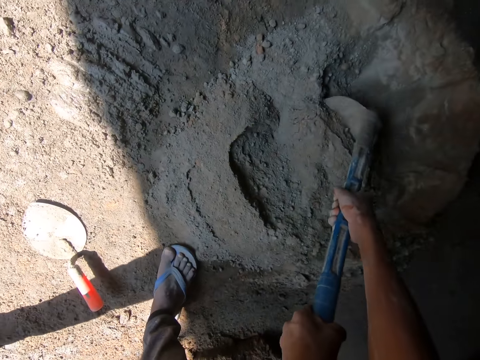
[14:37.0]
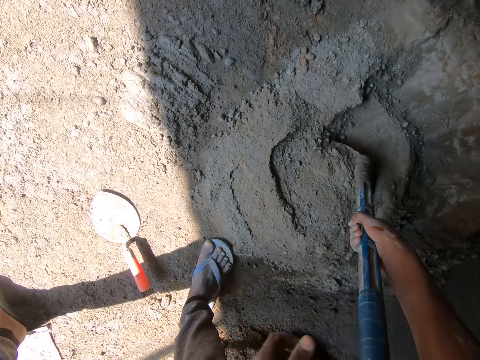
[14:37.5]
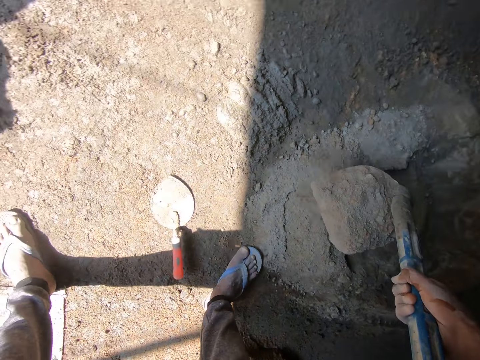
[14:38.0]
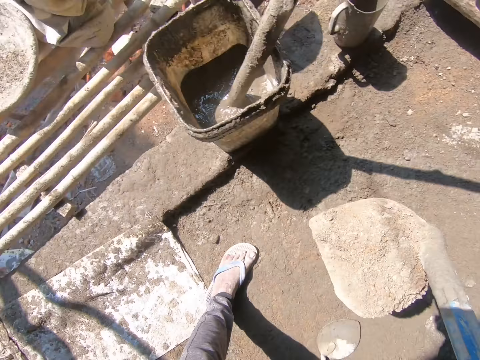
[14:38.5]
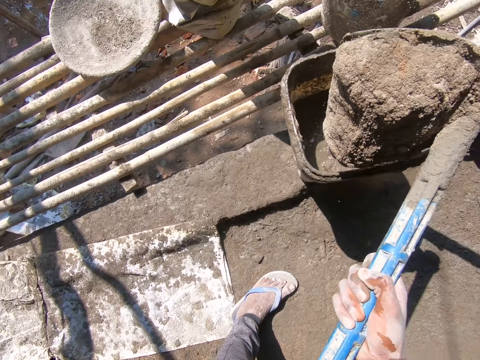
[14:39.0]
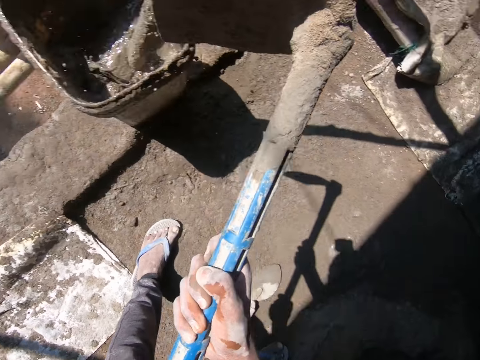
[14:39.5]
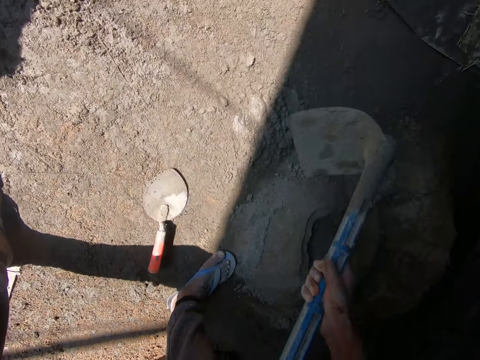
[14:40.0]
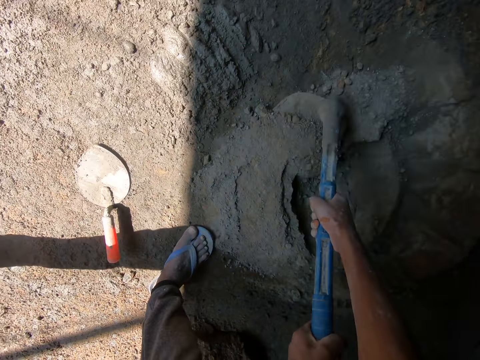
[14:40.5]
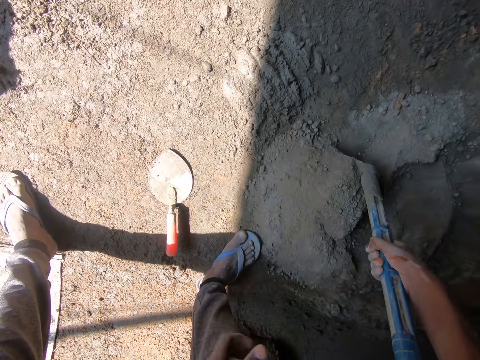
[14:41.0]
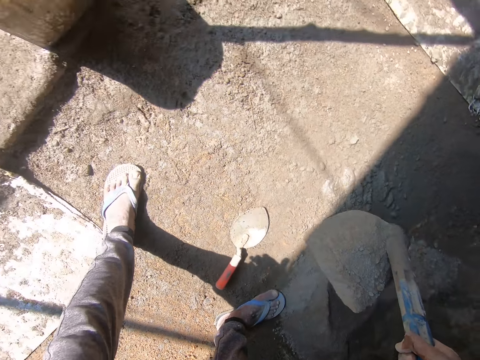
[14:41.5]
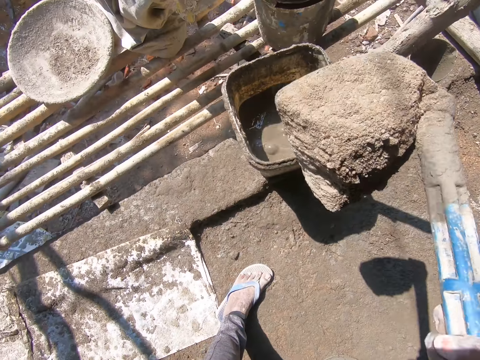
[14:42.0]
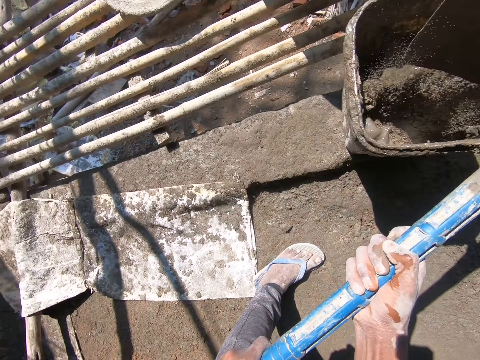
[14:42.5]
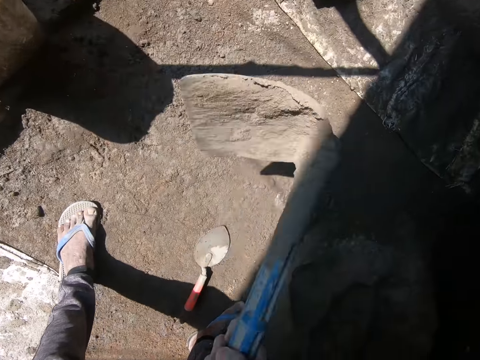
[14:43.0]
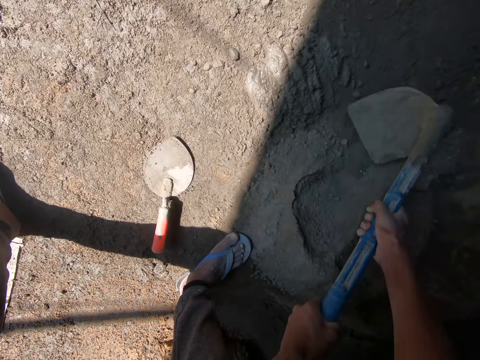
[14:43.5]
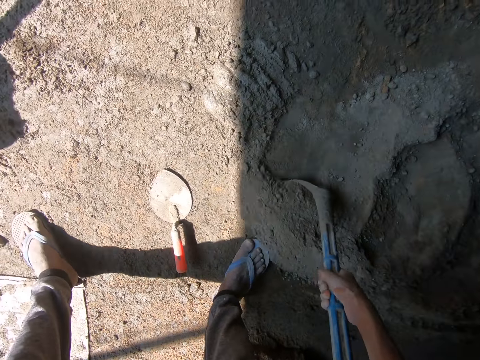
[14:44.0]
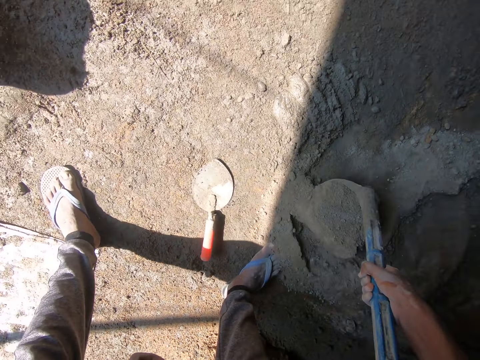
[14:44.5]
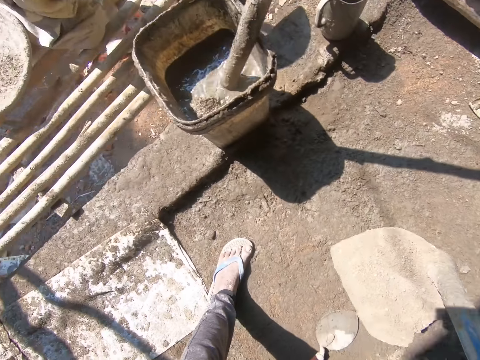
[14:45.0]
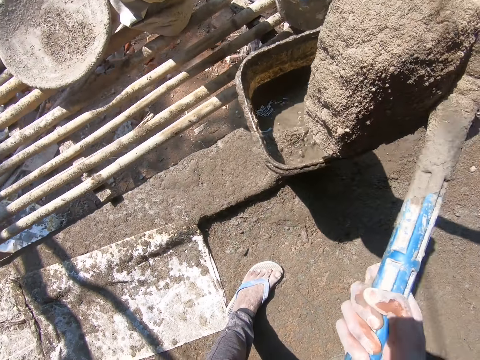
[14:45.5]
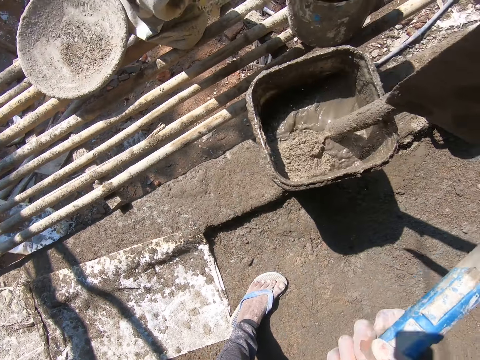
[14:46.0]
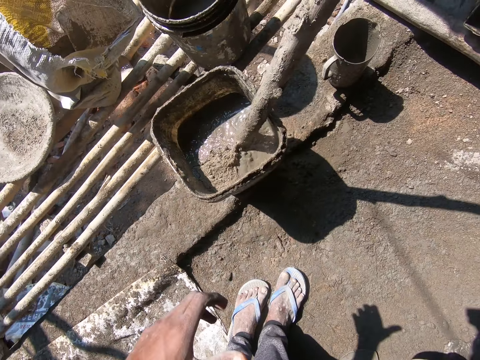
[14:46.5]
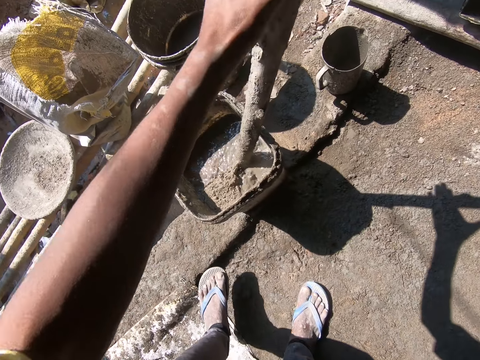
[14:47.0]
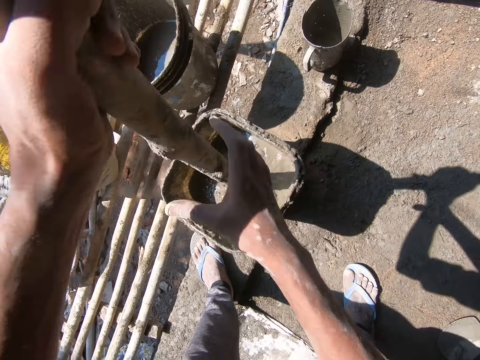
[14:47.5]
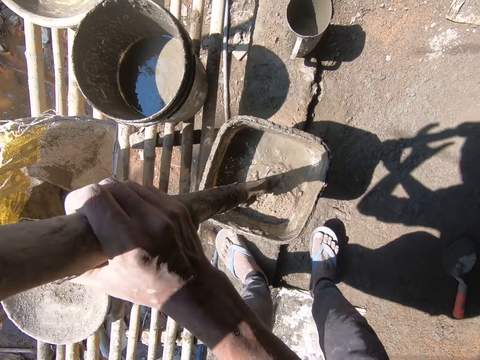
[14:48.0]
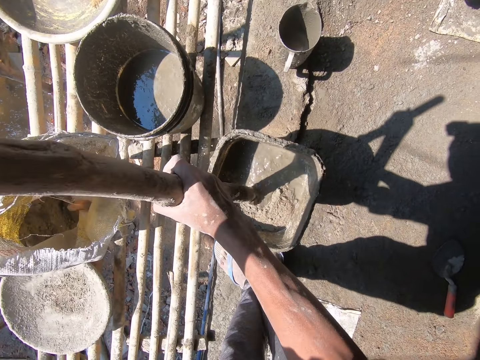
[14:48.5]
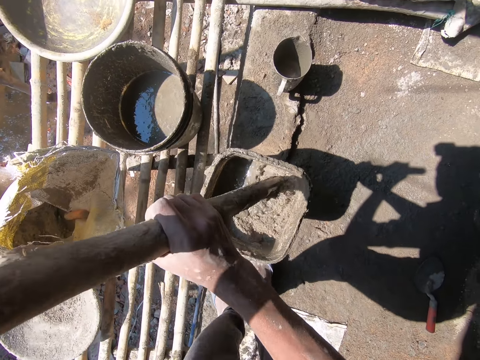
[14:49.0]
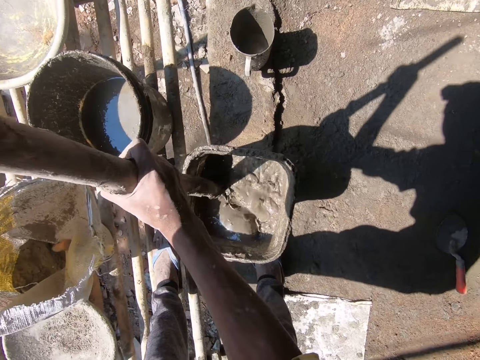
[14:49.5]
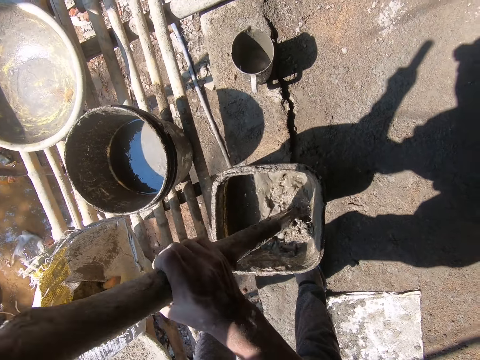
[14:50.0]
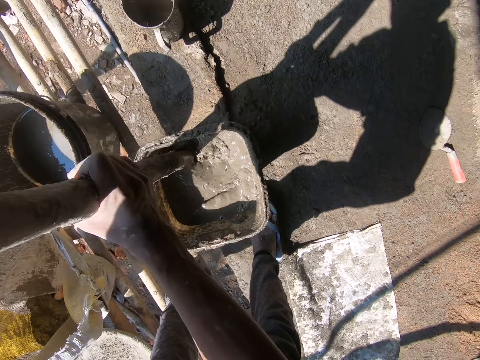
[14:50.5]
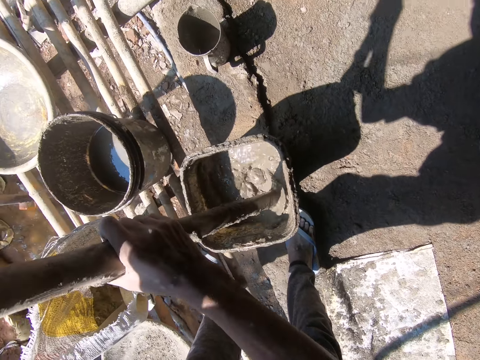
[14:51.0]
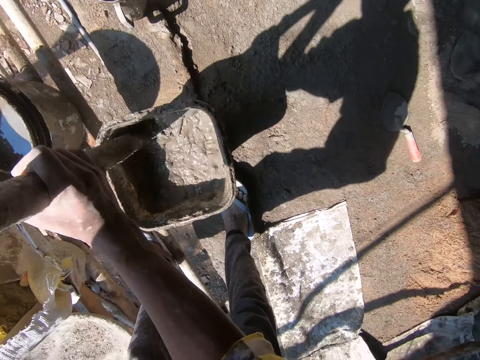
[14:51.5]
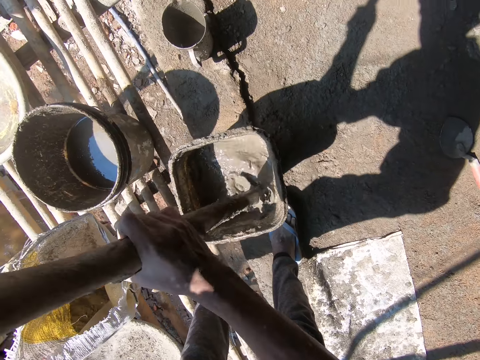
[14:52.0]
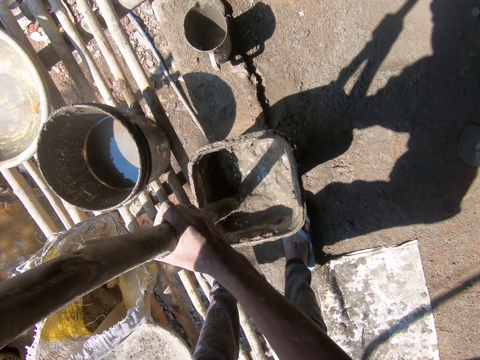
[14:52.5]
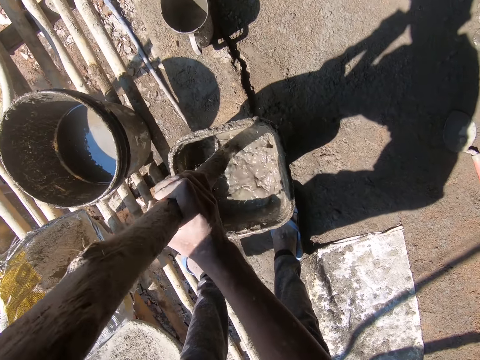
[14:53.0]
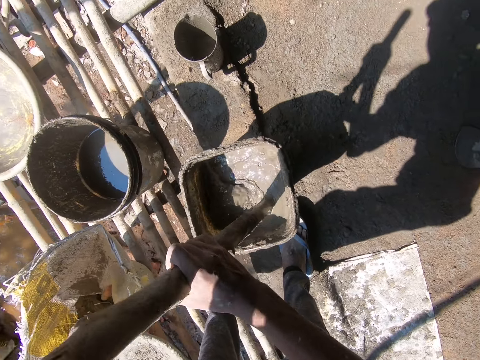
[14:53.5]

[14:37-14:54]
The camera wearer scoops the sand and cement mixture with a hoe. They put the sand and cement mixture in a bucket. They scoop the sand and cement mixture with the hoe. They put the sand and cement mixture in the bucket. They scoop the sand and cement mixture with the hoe. They put the sand and cement mixture in the bucket. They put the hoe on the floor. They pick up the wood. They stir the mortar with the wood.

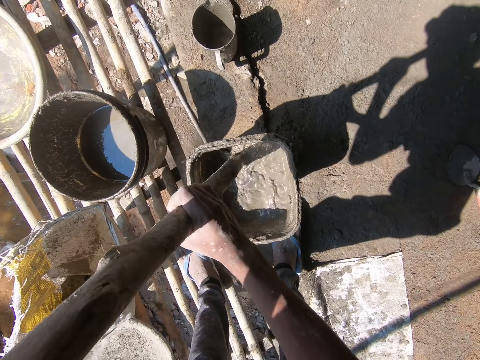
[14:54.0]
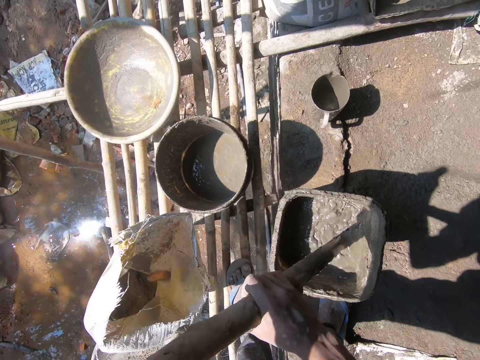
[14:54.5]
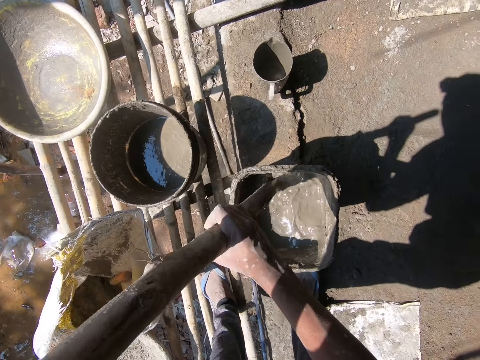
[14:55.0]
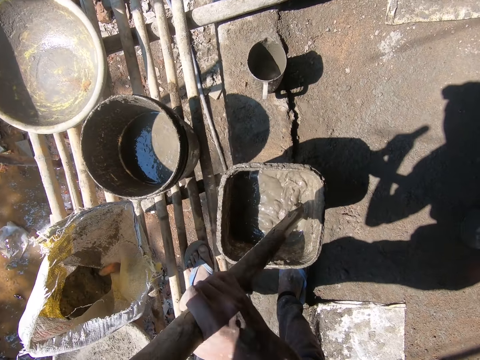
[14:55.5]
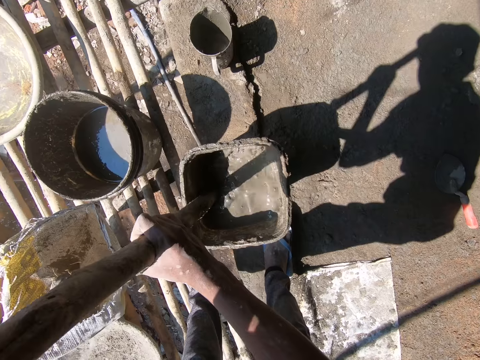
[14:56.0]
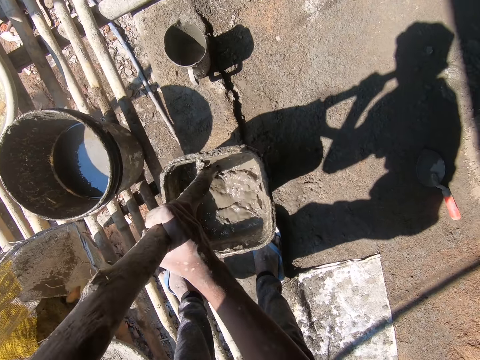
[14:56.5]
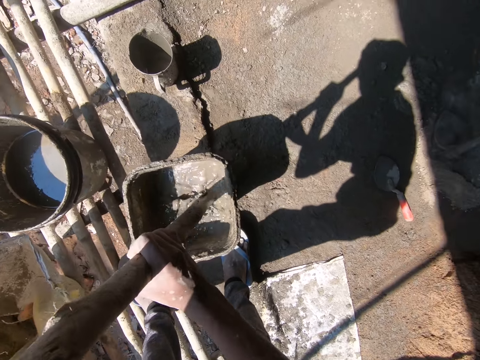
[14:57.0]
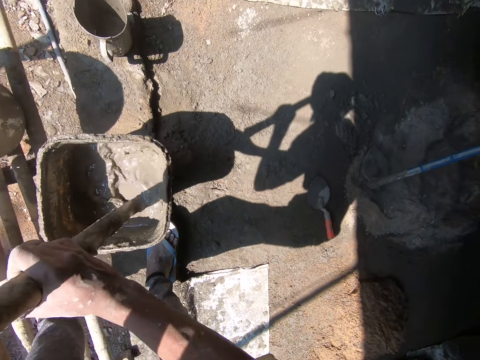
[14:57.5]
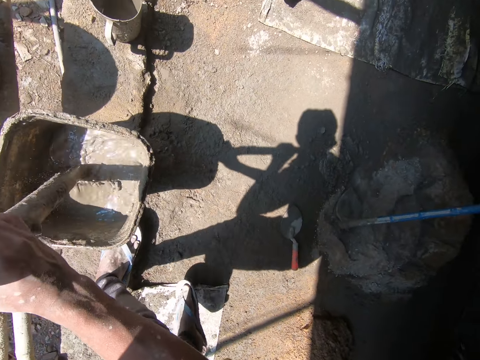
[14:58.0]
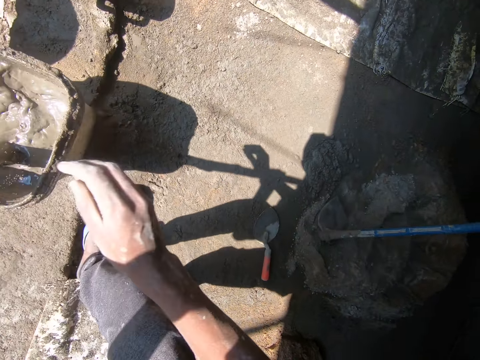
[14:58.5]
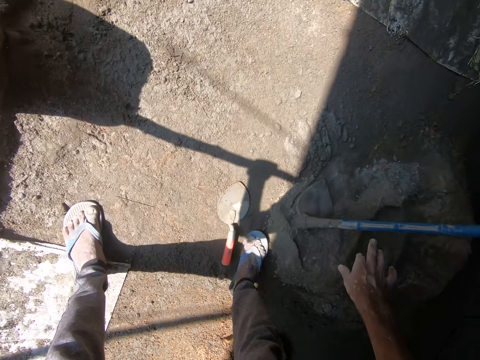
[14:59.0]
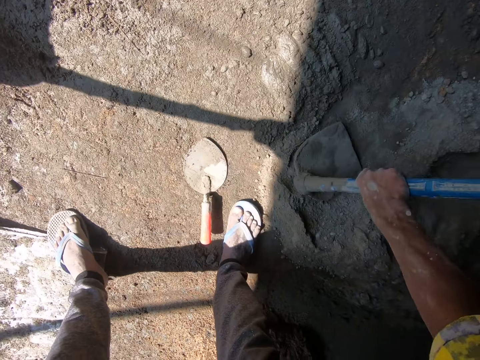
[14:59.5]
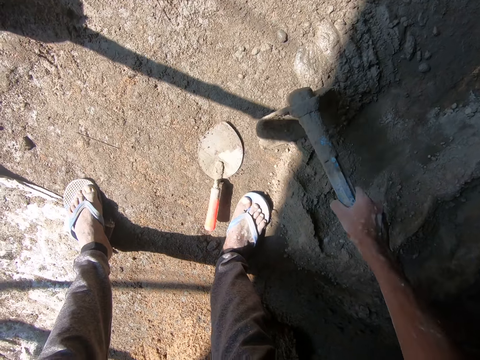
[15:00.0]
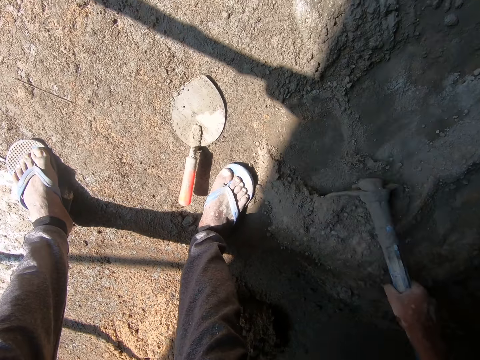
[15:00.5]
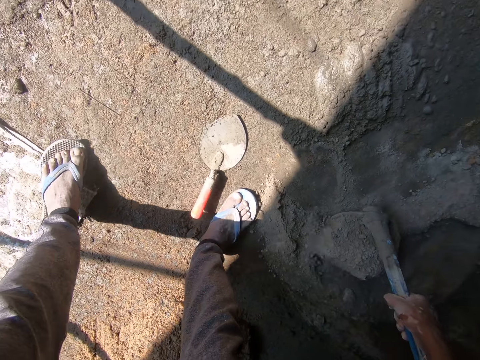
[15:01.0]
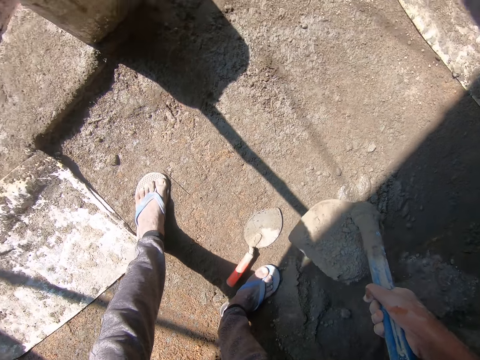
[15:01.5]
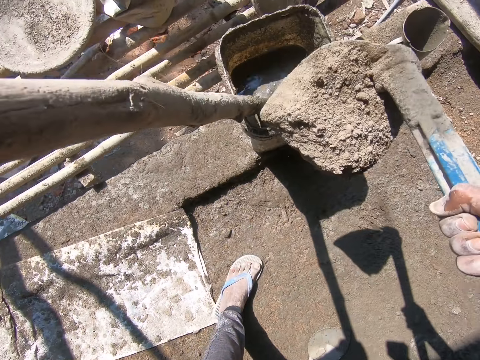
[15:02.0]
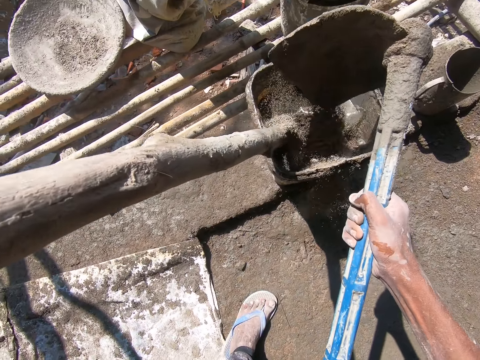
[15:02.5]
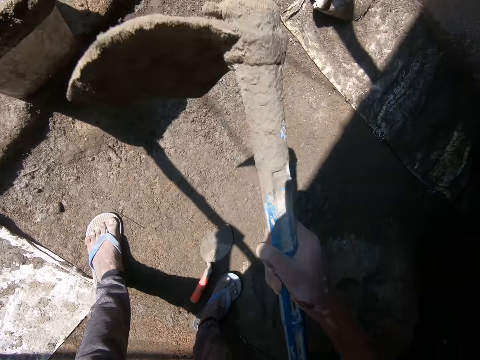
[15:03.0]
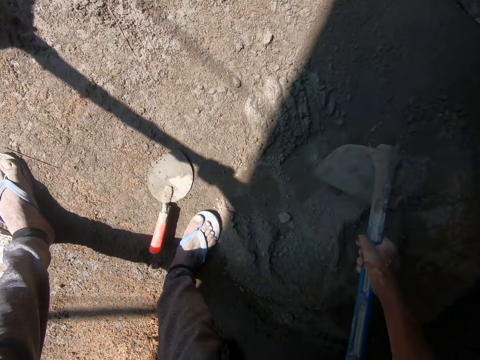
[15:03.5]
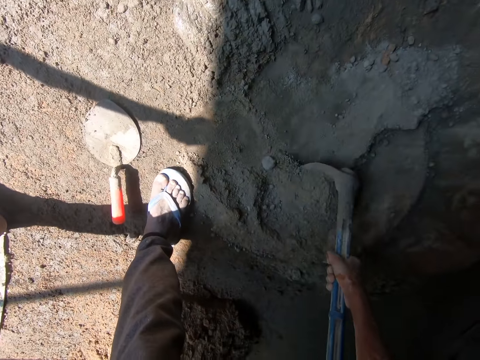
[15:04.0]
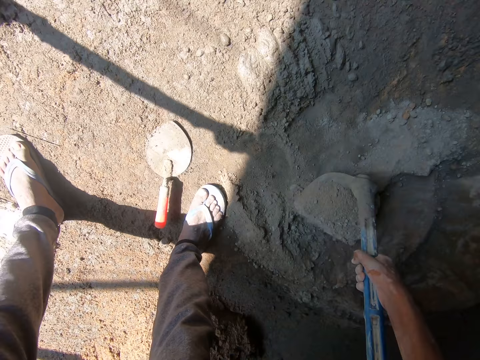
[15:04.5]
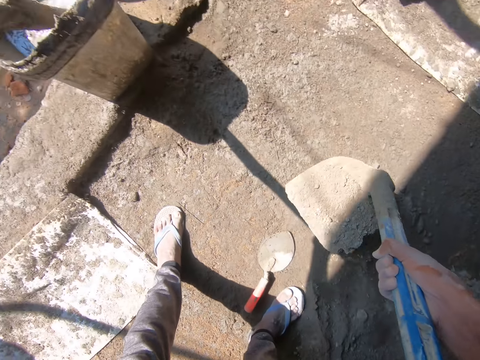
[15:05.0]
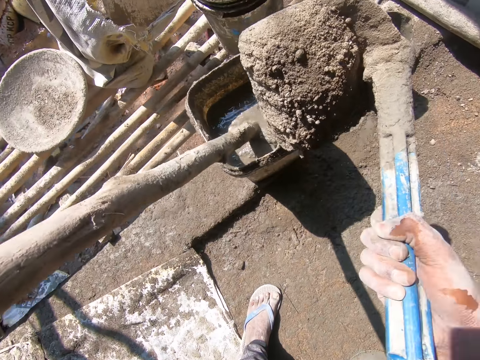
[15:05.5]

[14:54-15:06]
The camera wearer picks up the hoe. They scoop the sand and cement mixture with the hoe. They put the sand and cement mixture in a bucket. They scoop the sand and cement mixture with the hoe.
